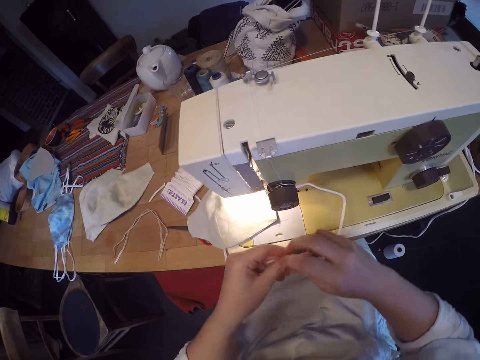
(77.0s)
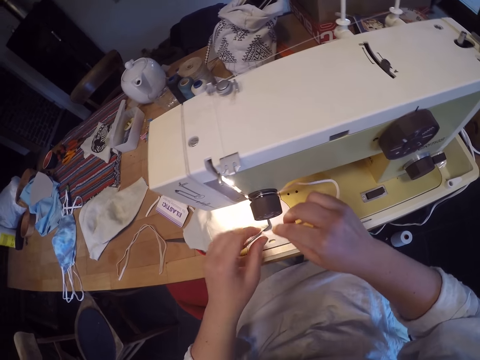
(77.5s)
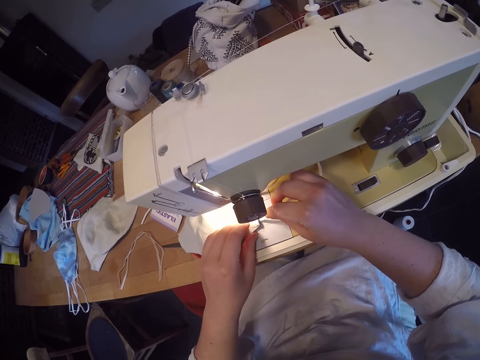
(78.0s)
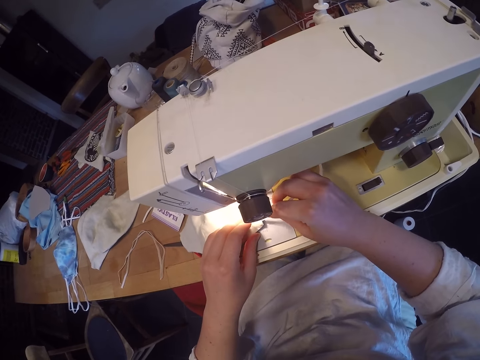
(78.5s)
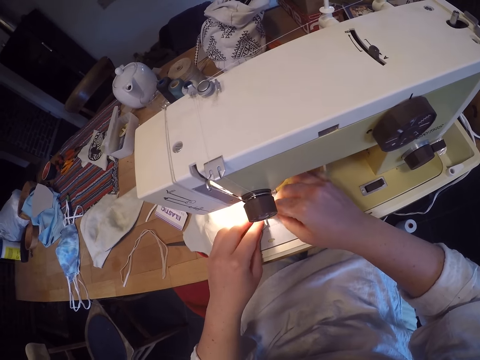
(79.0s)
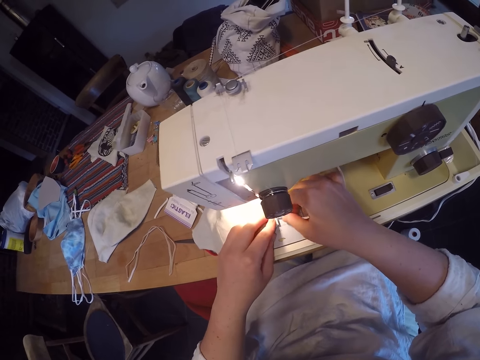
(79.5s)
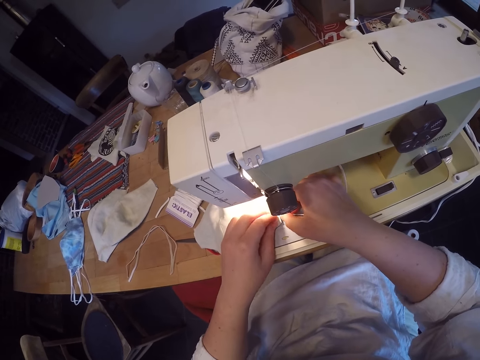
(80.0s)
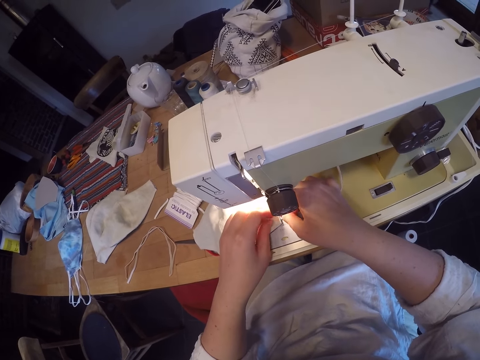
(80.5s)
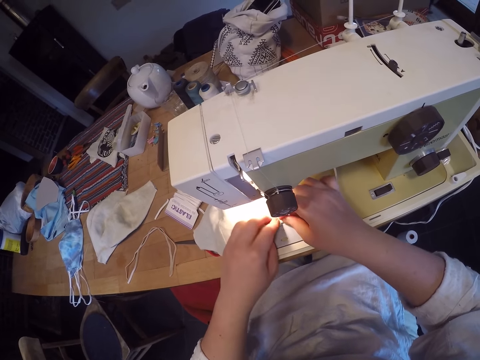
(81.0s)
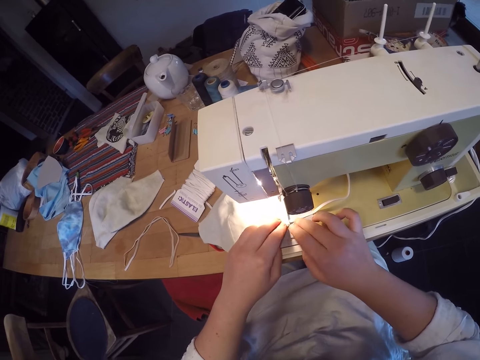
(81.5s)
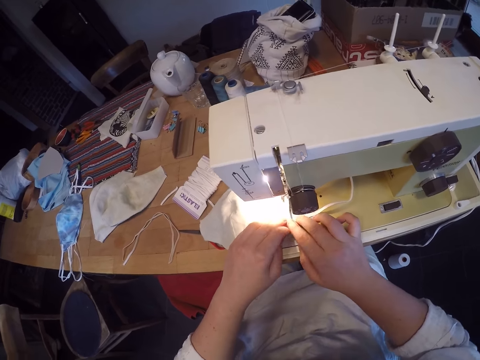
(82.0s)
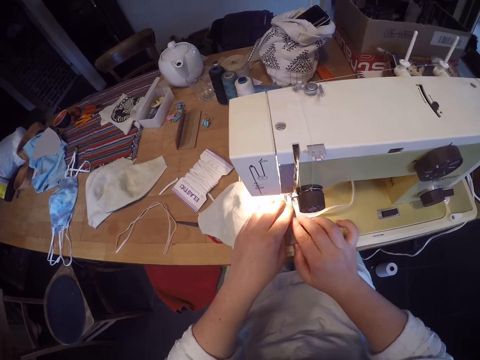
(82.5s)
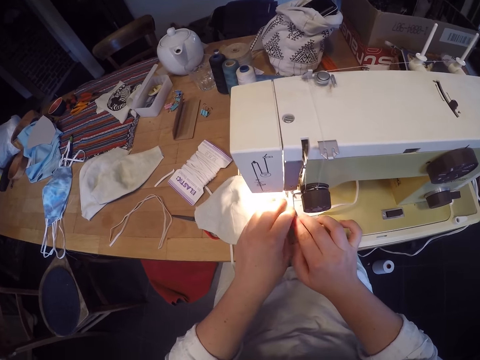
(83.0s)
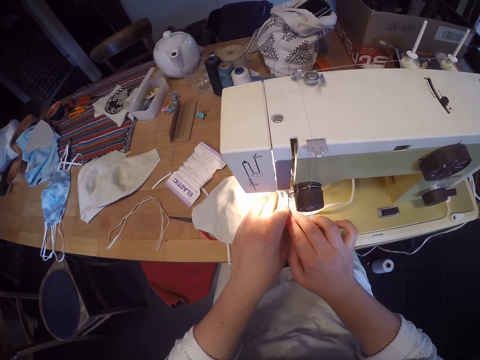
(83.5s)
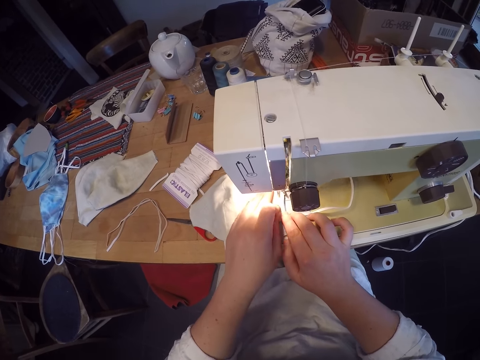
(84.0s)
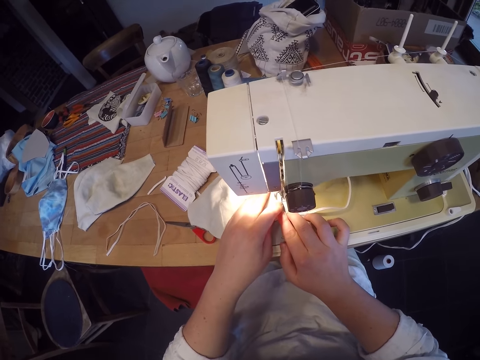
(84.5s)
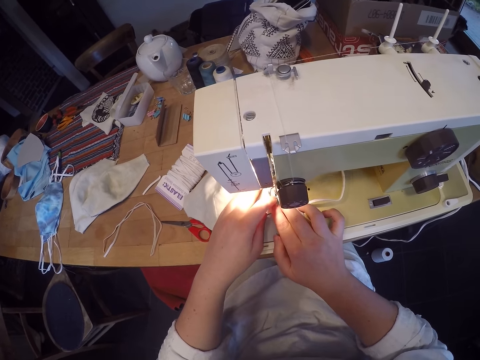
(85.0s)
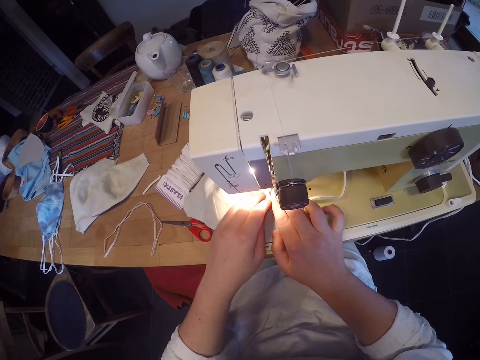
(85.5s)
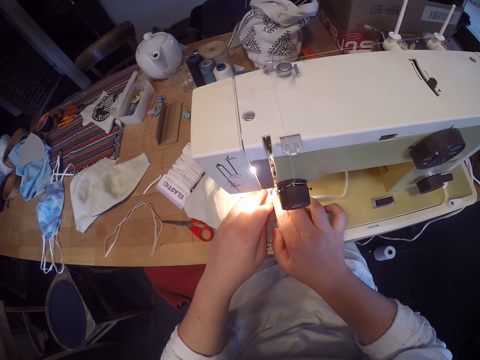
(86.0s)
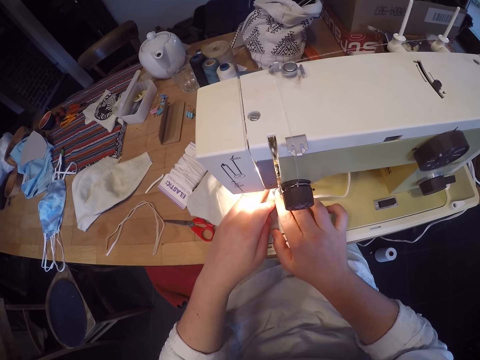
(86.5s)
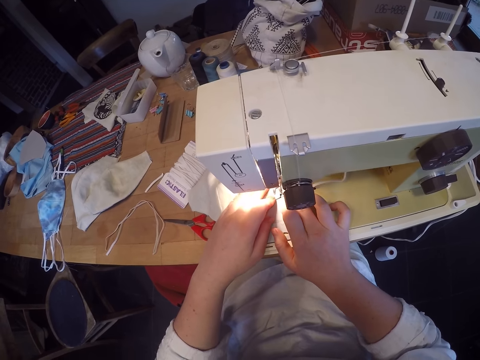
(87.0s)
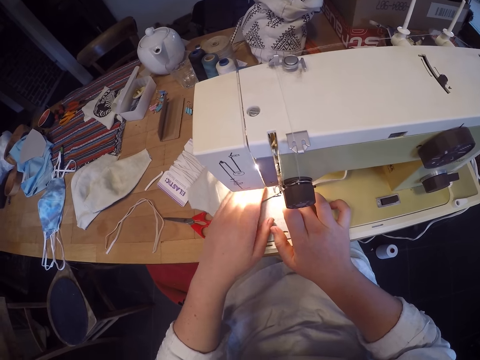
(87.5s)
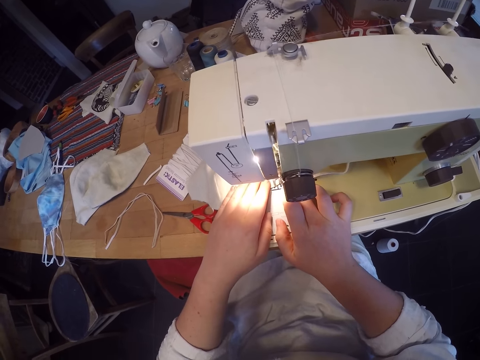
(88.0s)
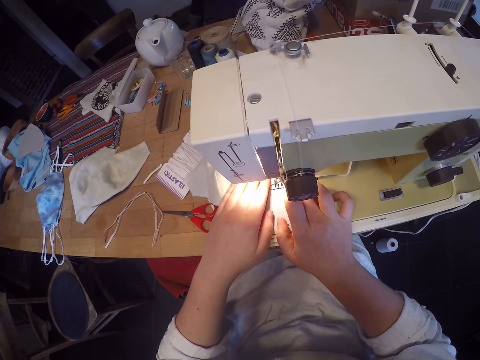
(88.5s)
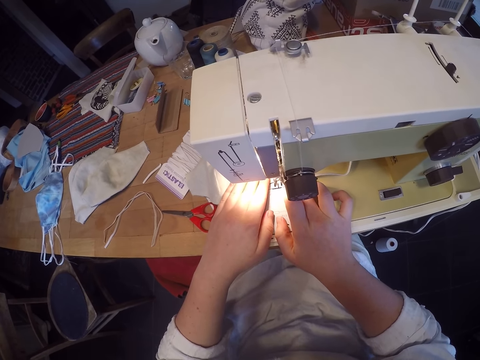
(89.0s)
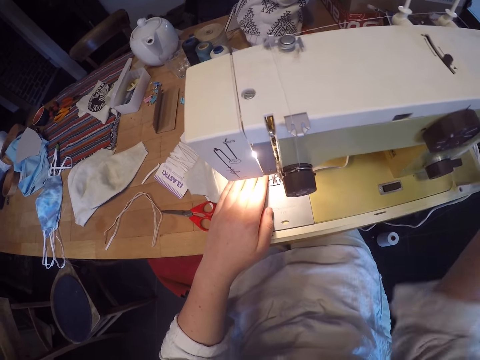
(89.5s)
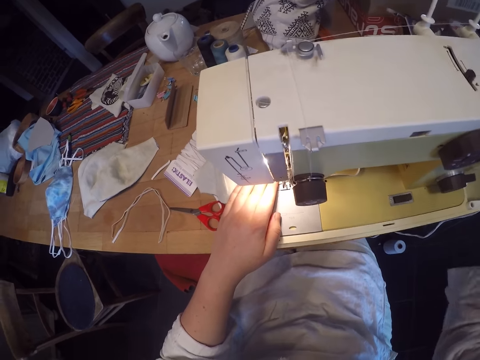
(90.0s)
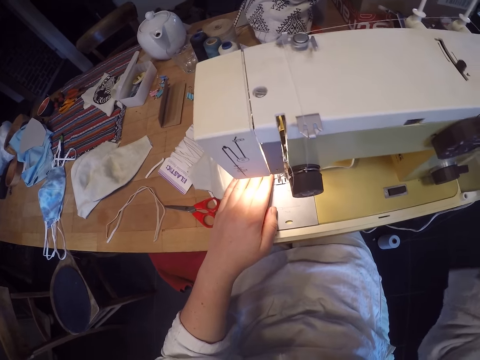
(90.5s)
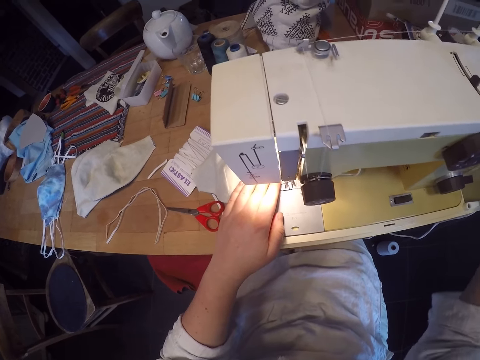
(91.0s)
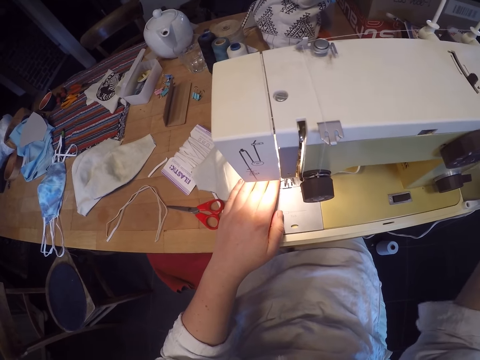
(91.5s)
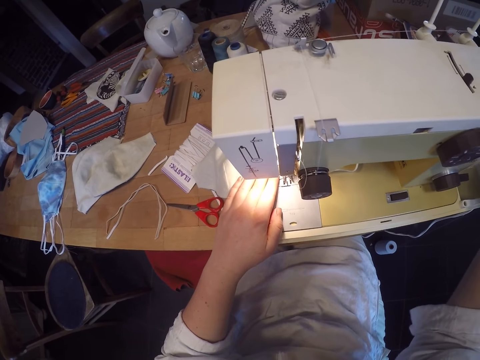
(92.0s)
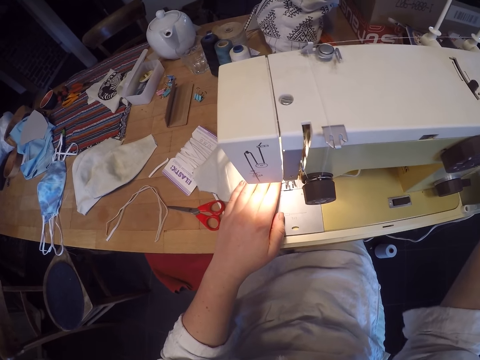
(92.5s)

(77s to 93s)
The camera wearer inserts the thread in the nose mask. They sew the nose mask and the elastic together with the sewing machine. They roll the sewing machine balance wheel.

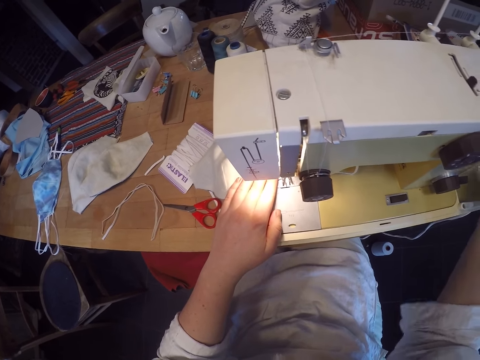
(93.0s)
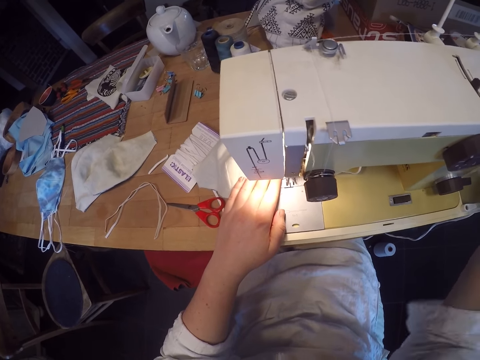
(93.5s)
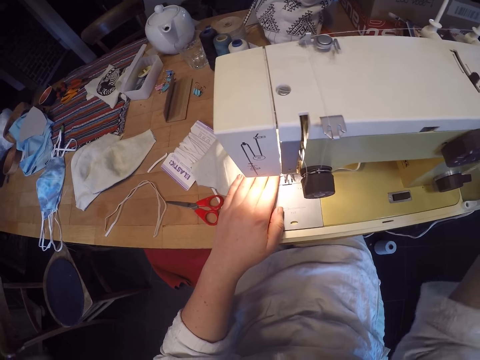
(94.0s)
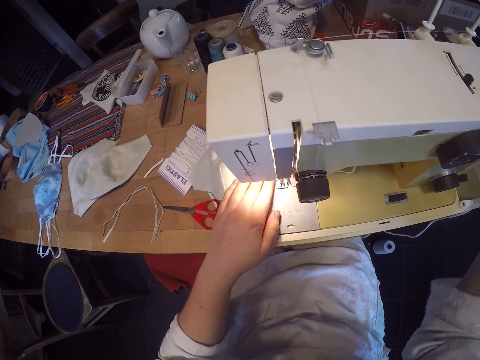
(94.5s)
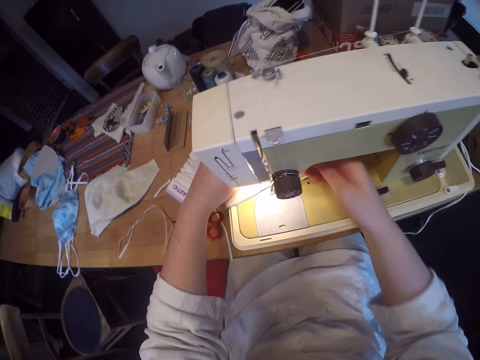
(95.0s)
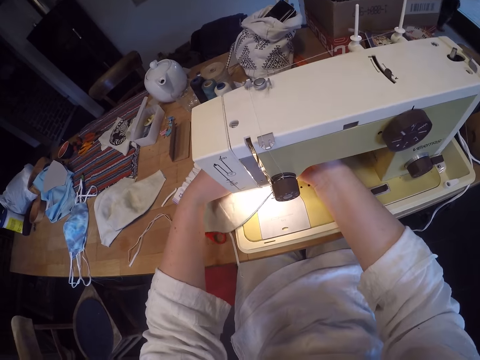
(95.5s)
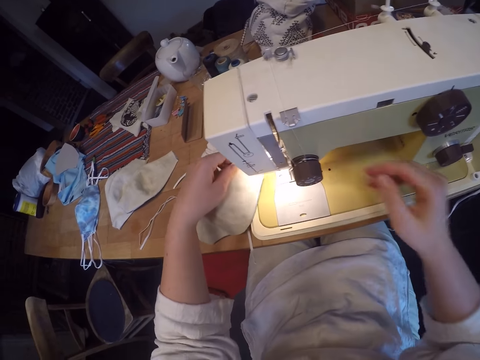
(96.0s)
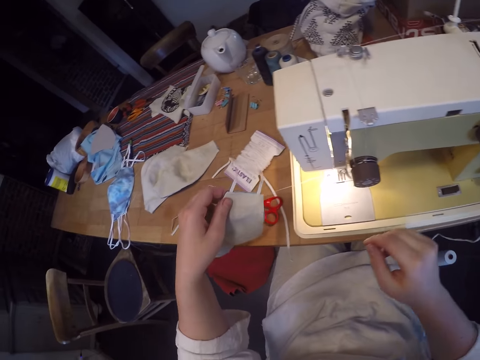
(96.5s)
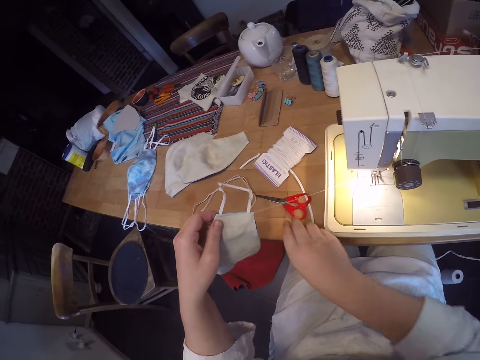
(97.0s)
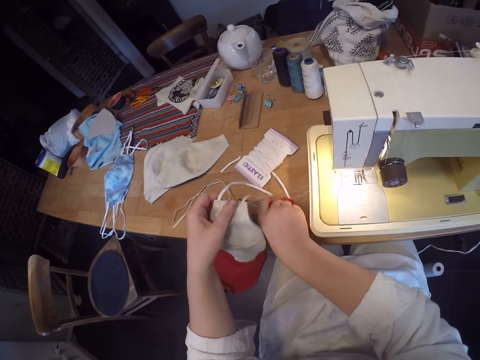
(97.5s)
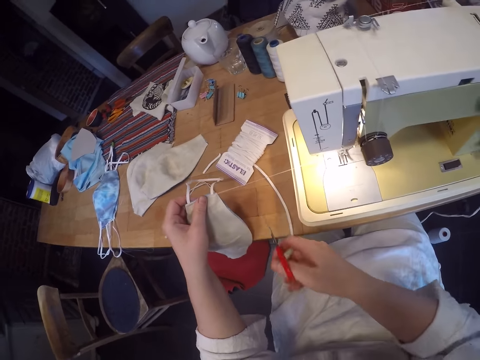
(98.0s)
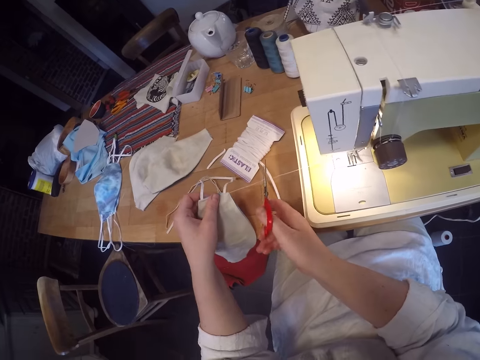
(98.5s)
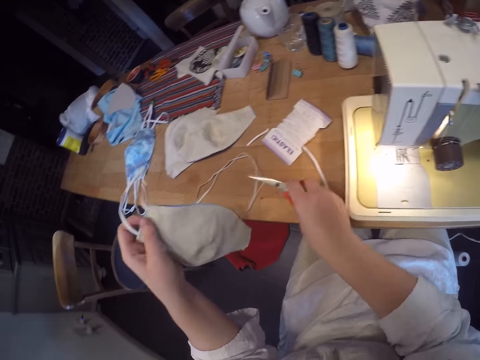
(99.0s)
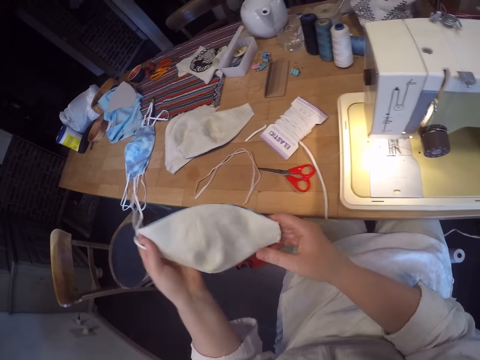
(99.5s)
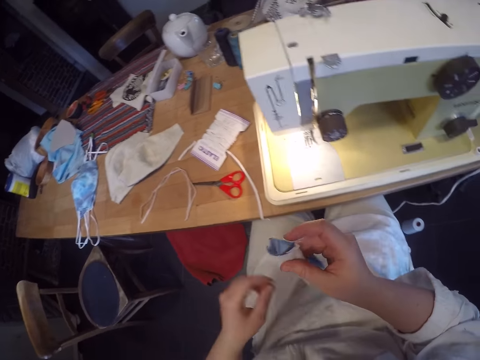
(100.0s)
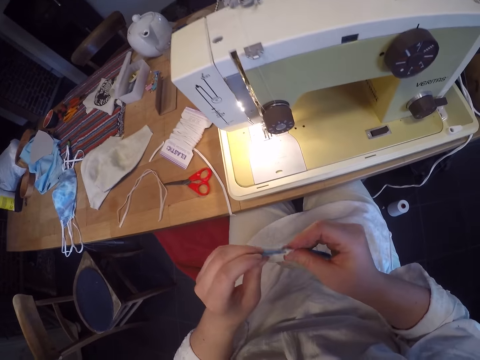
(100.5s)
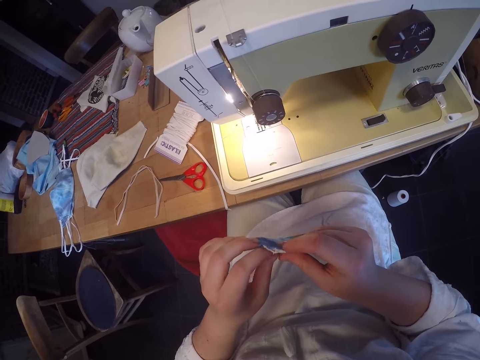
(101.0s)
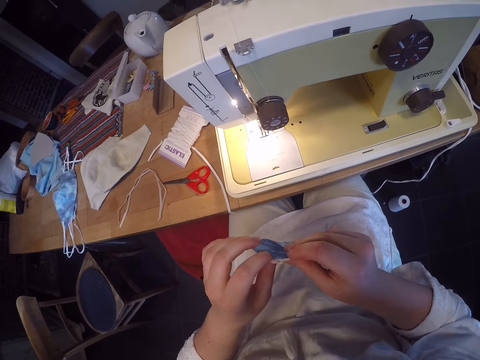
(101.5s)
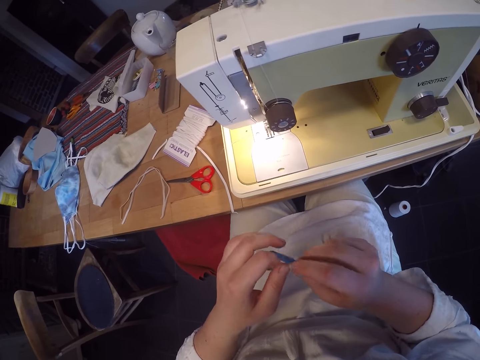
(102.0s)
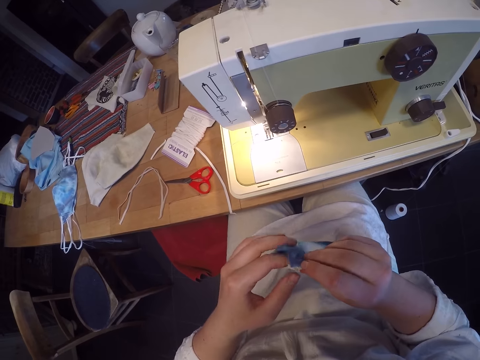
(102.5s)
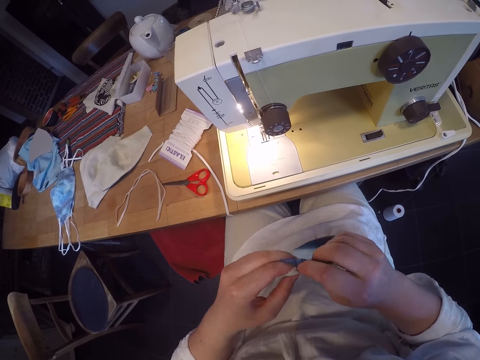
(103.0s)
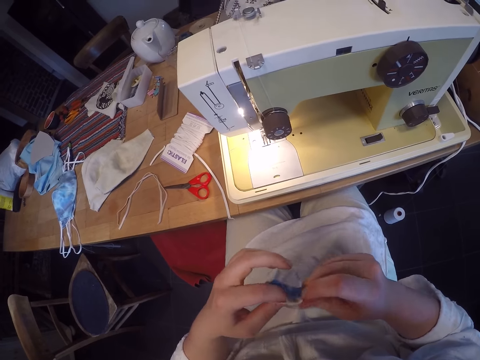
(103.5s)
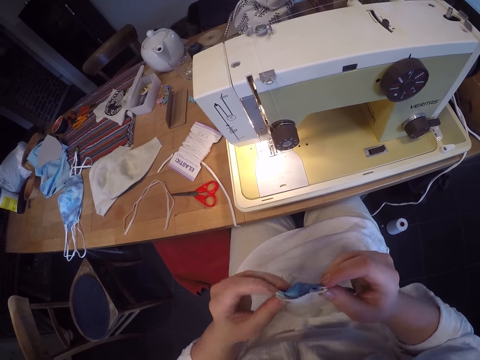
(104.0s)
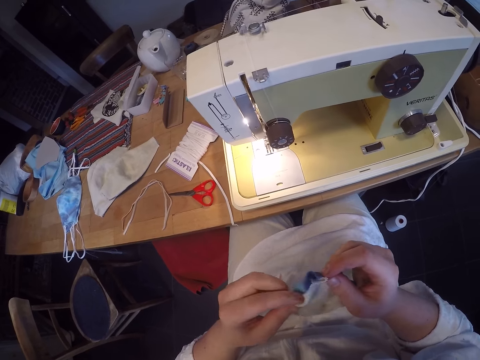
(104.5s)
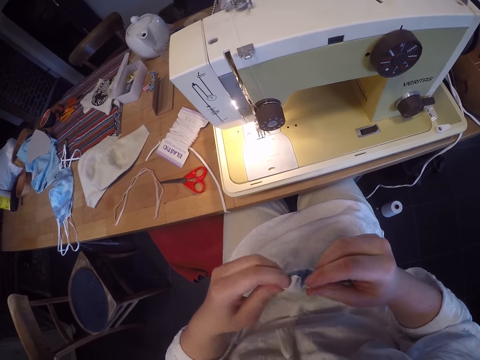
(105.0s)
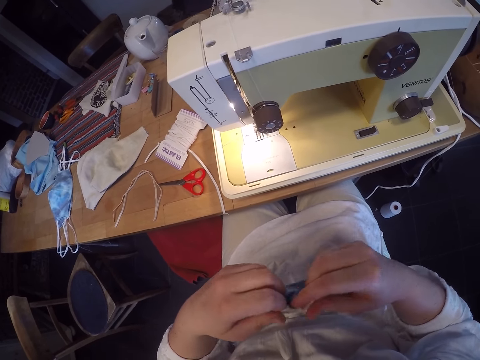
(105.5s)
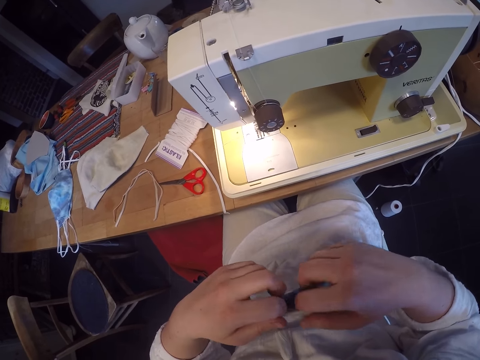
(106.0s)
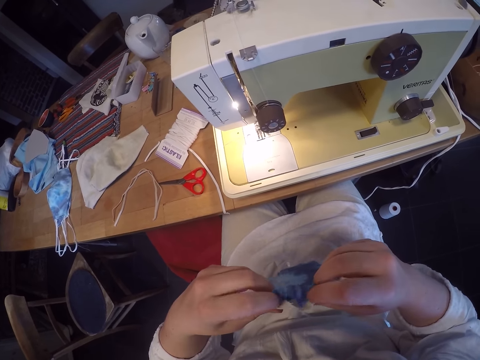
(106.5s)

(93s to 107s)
The camera wearer adjusts the nose mask on the sewing machine. They remove the nose mask from the sewing machine, under the presser foot. They pick up a pair of scissors from the table. They cut the thread between the nose mask and the sewing machine. They drop the scissors on the table. They fold the hem of the unfinished nose mask.
